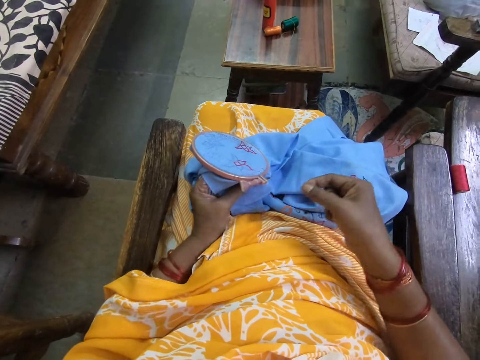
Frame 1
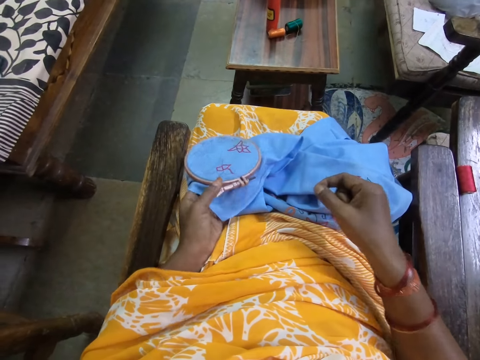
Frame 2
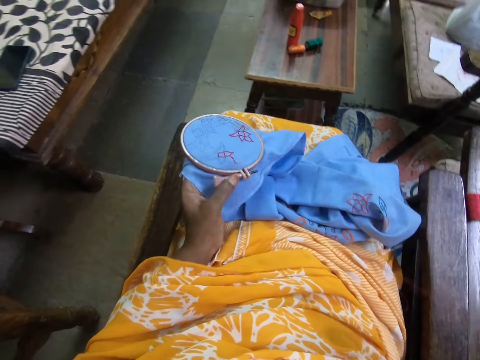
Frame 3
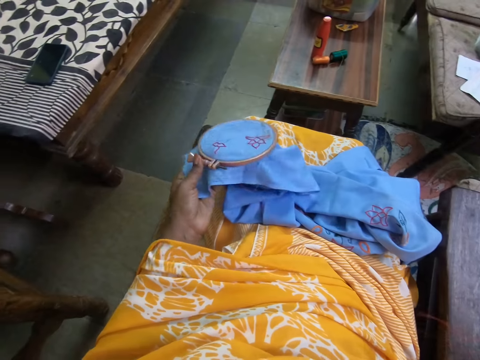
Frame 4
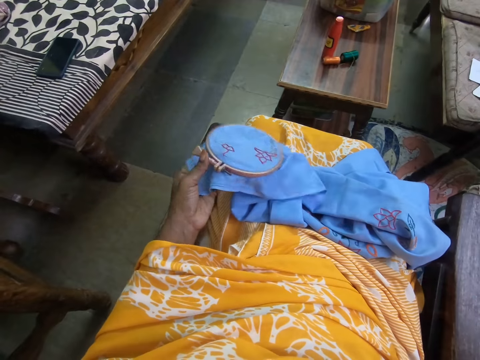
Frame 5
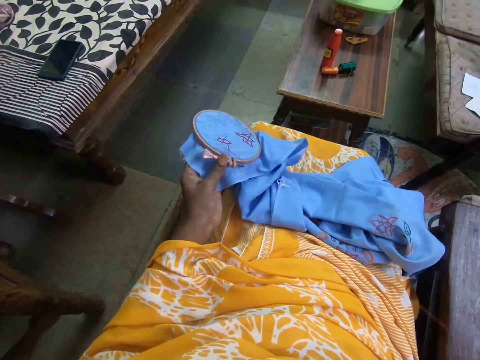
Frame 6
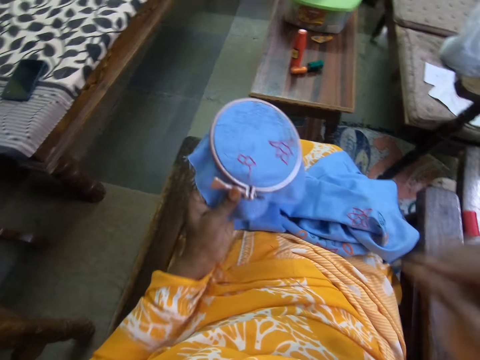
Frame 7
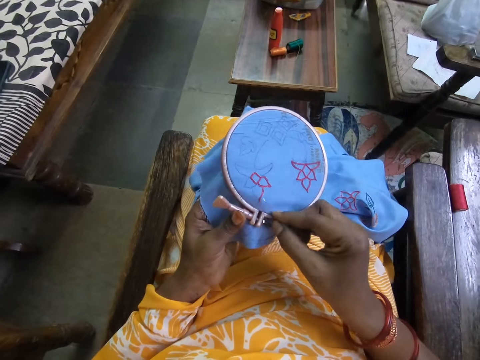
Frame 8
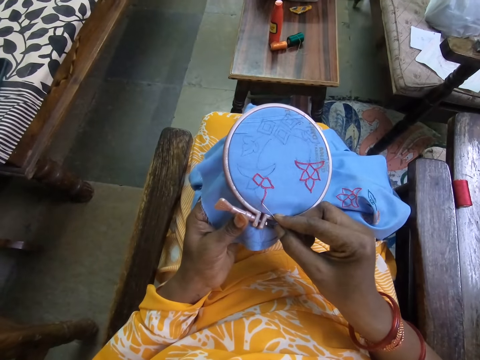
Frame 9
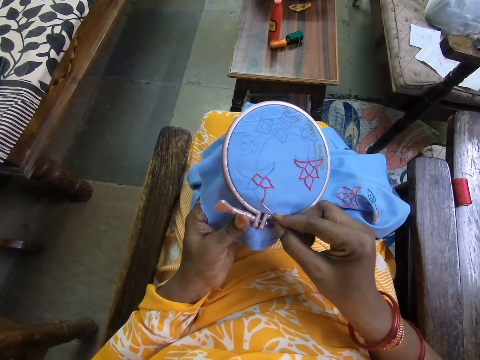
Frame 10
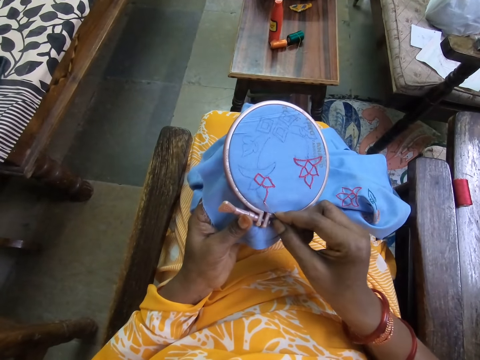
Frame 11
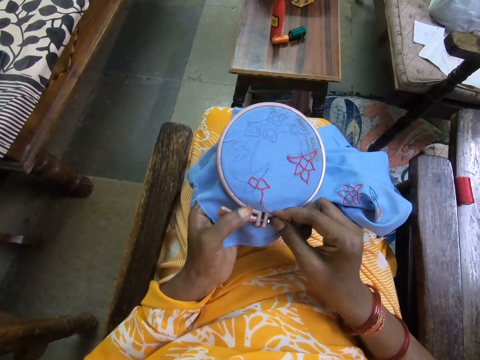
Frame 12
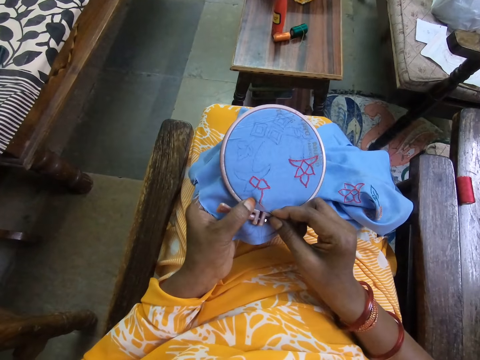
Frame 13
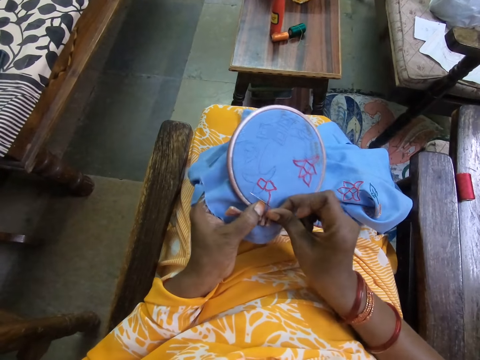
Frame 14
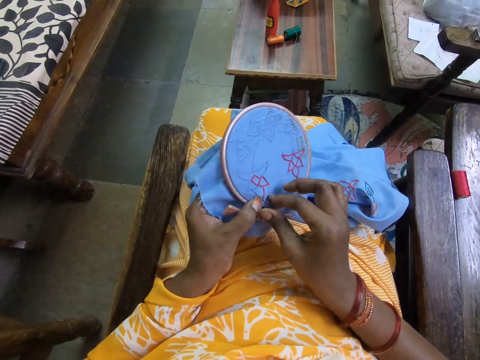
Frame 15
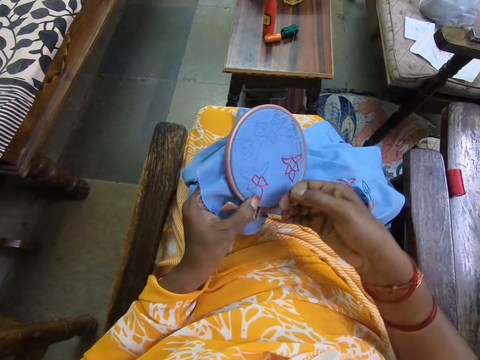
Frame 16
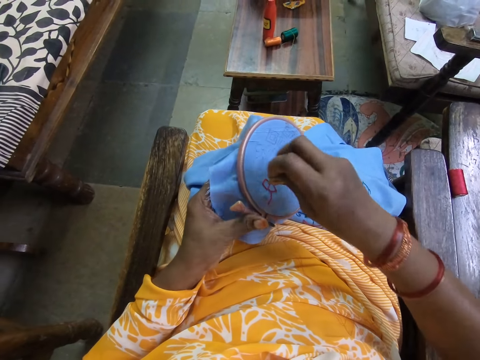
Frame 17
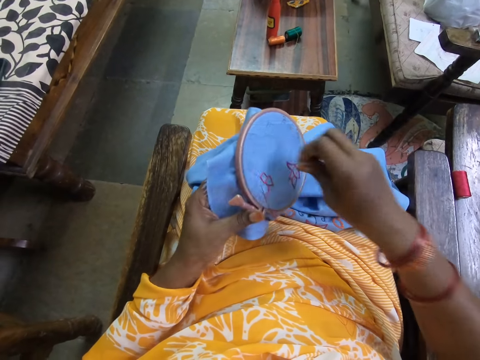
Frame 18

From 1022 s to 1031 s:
The camera wearer embroiders the fabric in her left hand with the needle and thread in her right hand.

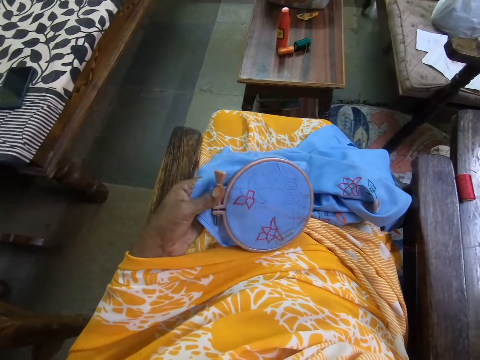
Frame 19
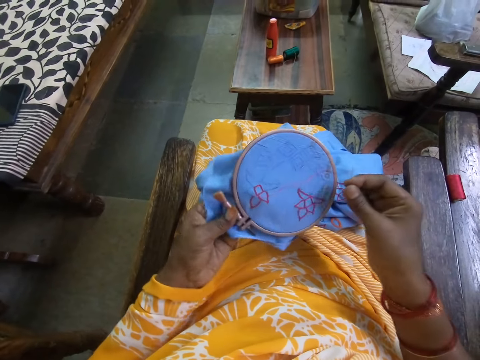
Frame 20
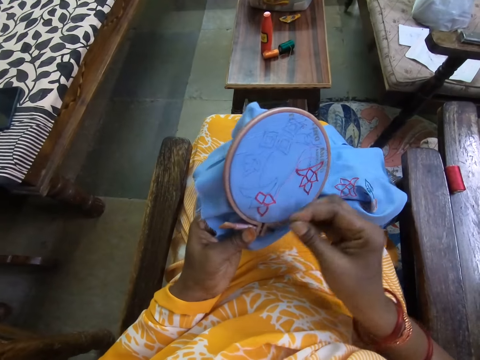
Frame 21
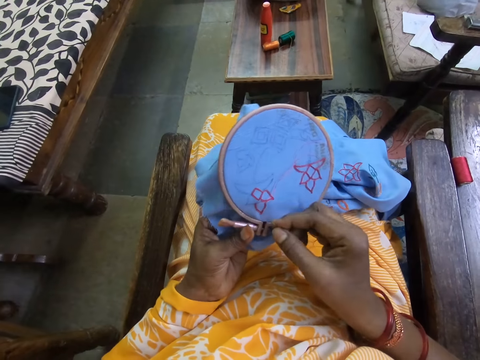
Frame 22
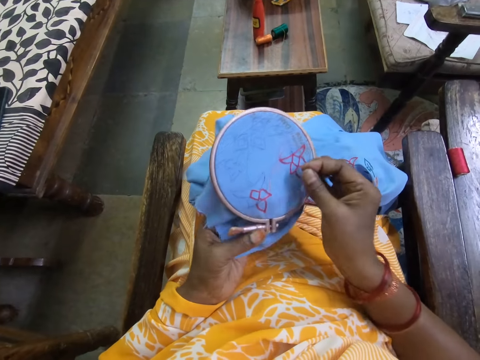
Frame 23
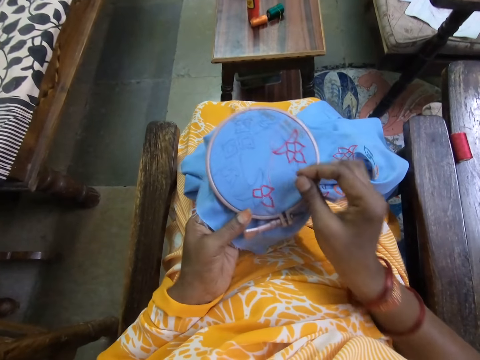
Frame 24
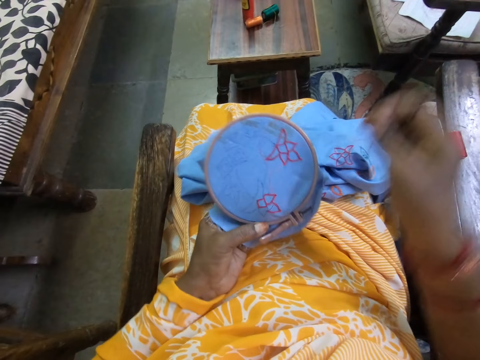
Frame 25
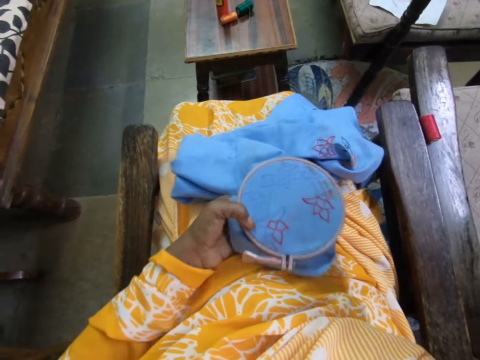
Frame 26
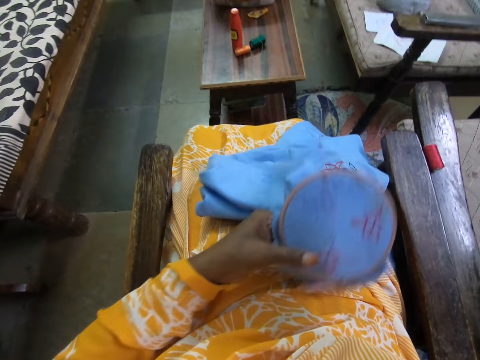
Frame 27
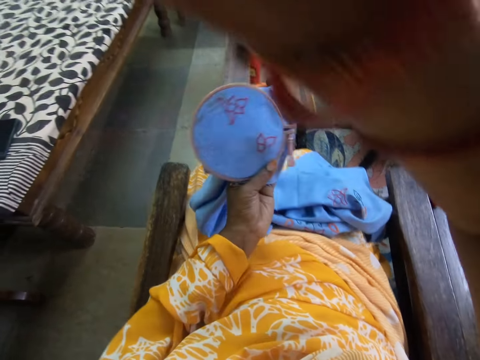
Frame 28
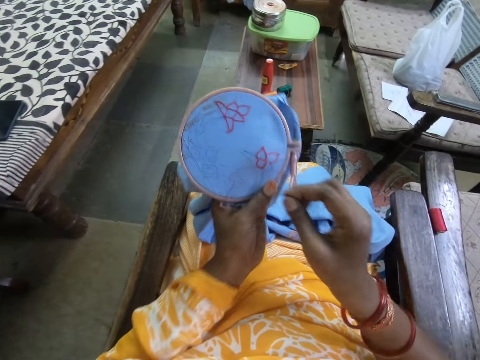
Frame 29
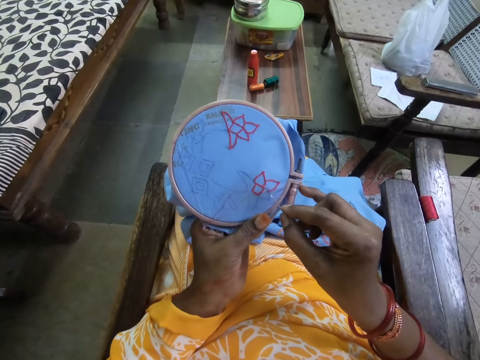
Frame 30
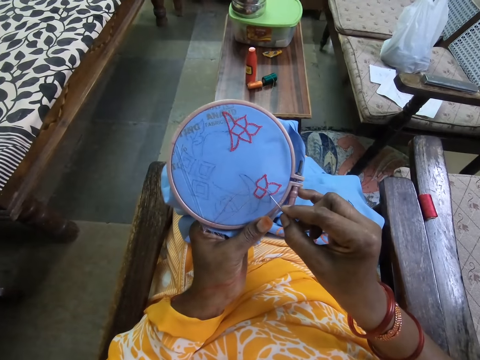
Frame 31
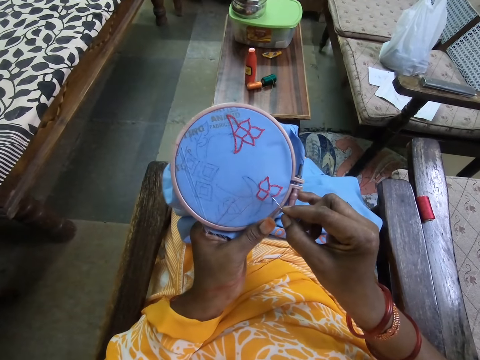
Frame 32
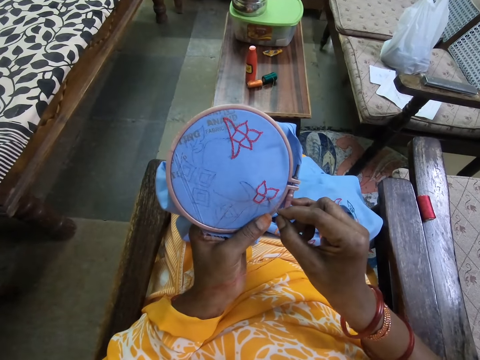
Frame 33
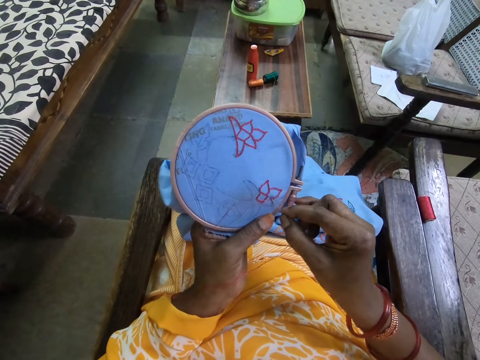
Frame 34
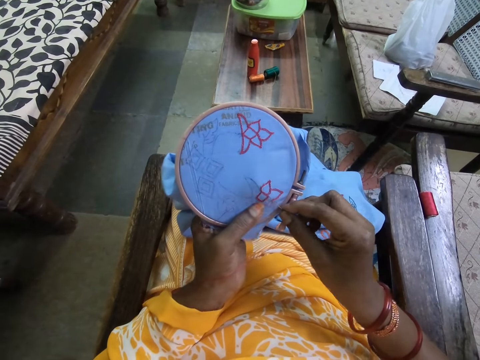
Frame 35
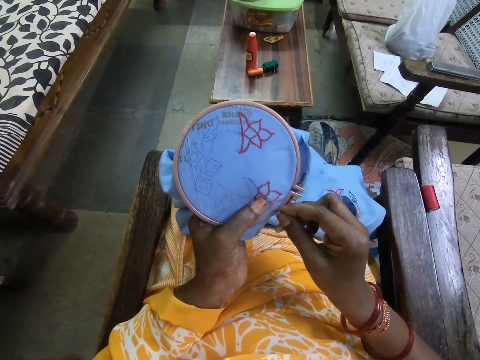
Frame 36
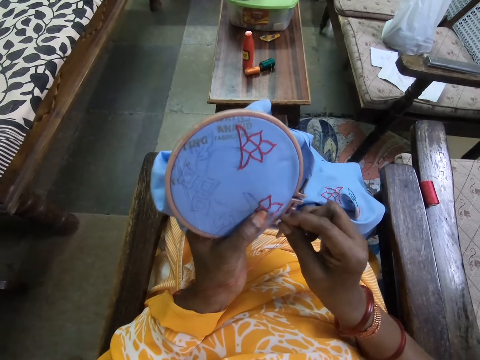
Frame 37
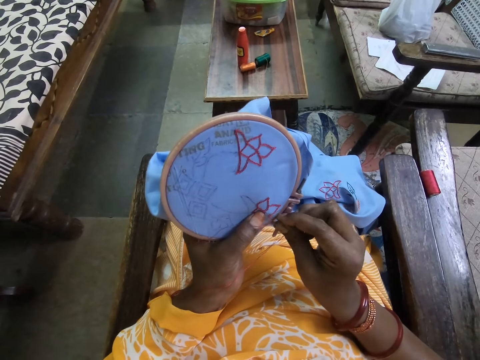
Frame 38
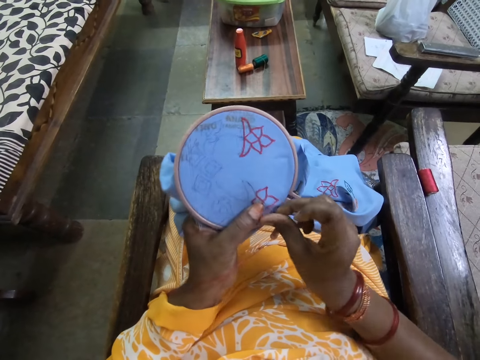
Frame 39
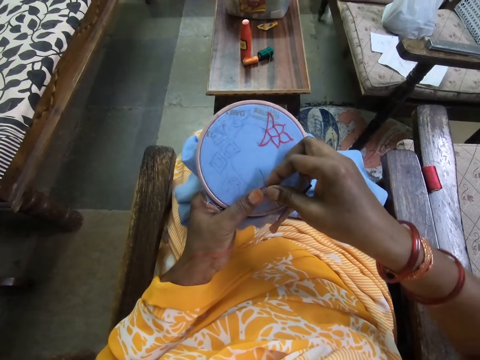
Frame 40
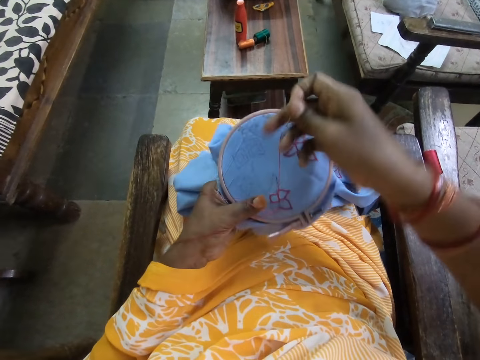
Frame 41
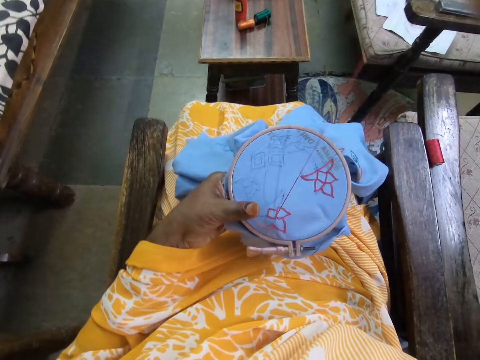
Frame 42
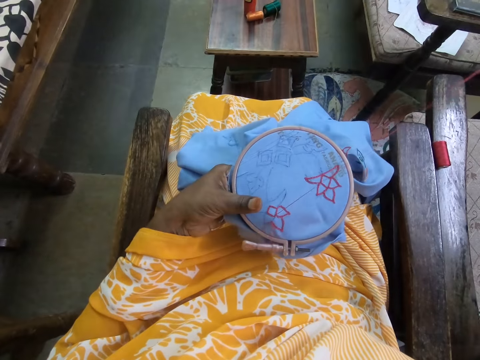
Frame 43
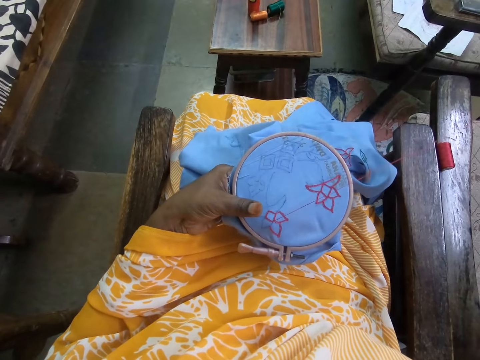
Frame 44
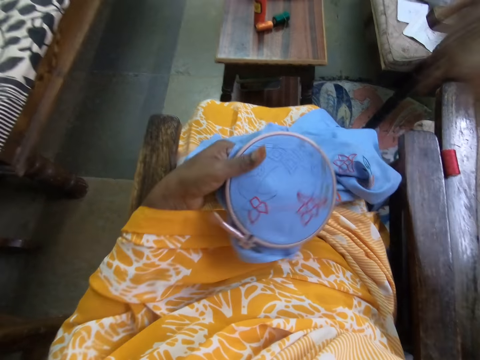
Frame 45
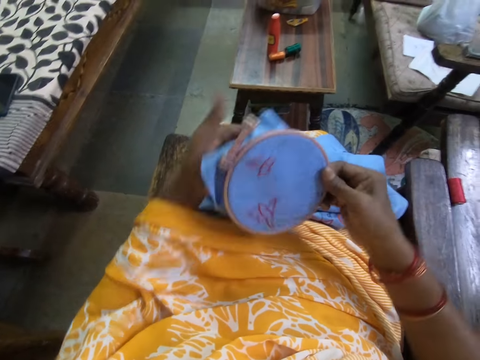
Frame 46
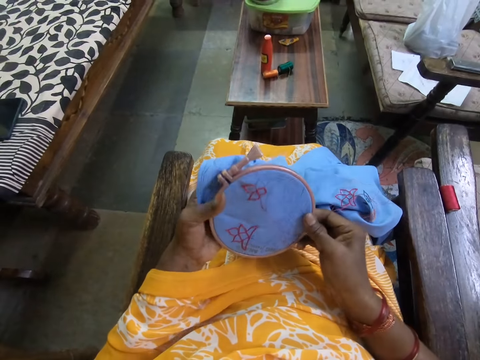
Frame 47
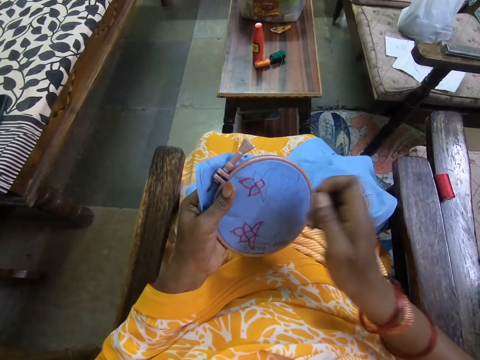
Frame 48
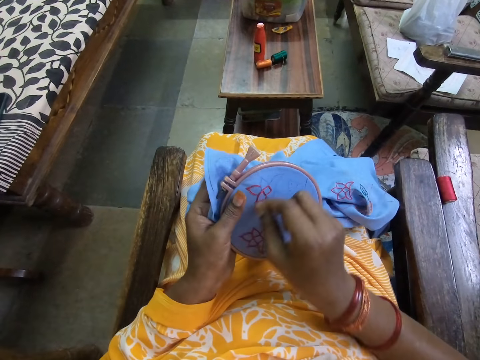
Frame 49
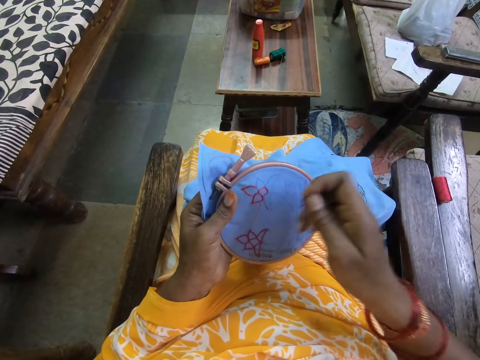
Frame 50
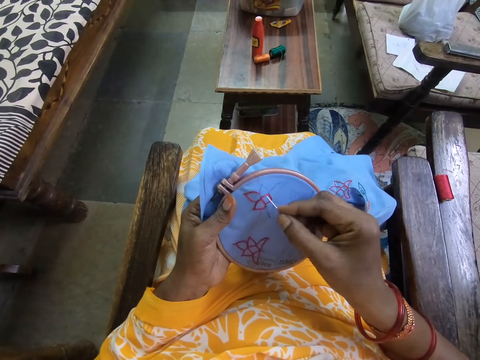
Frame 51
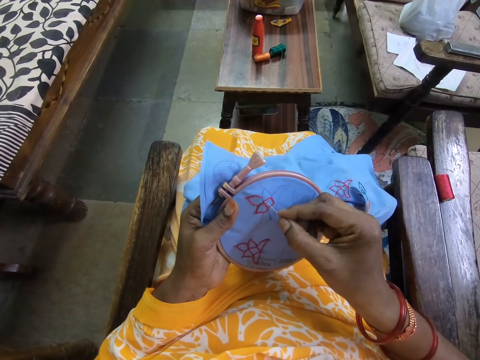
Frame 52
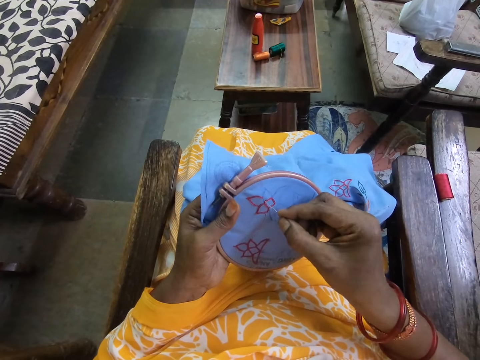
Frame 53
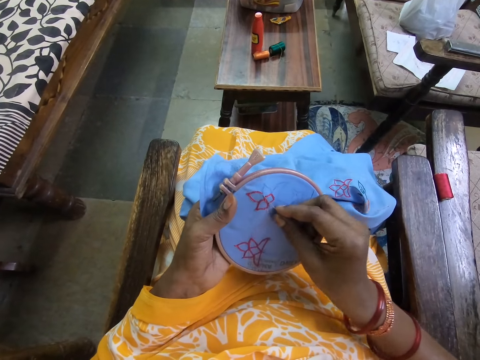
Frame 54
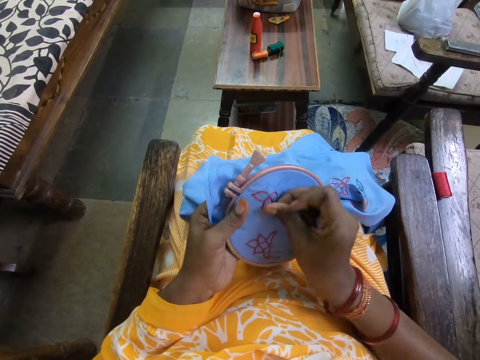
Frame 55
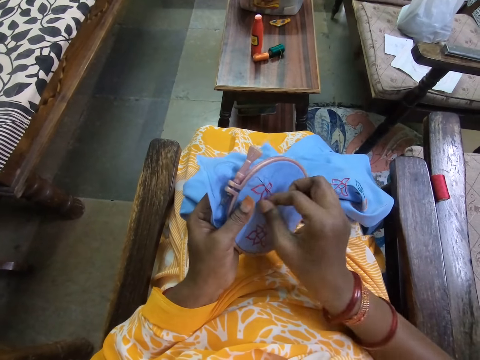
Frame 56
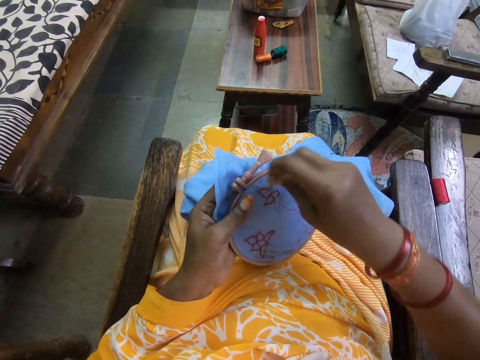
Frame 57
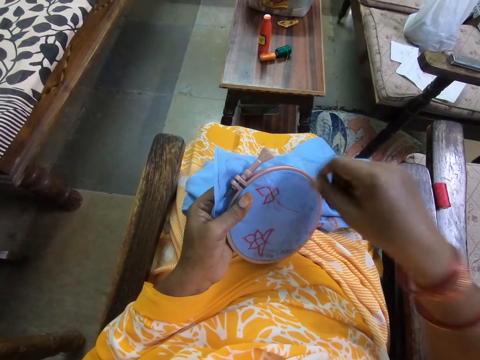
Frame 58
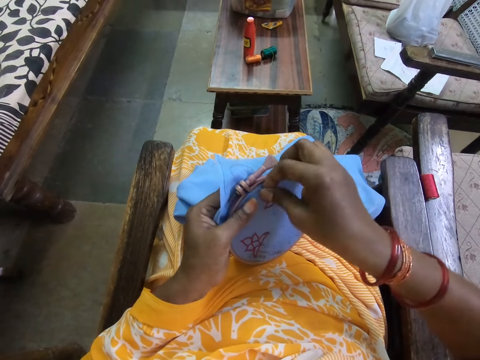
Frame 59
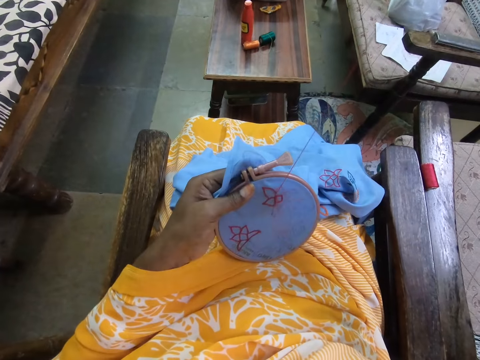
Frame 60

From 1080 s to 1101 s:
The camera wearer adjusts the embroidery ring on the fabric with both hands. She stretches the thread on the fabric in her left hand with her right hand. She embroiders the fabric in her left hand with the needle and thread in her right hand. She turns the embroidery ring on the fabric with her left hand. She passes the embroidery ring on the fabric from her left hand to her right hand. She passes the embroidery ring on the fabric from her right hand to her left hand. She pulls the thread on the fabric in her left hand with her right hand. She embroiders the fabric in the embroidery hoop with the needle and thread in her right hand. She inserts the needle on the fabric. She holds the thread.
